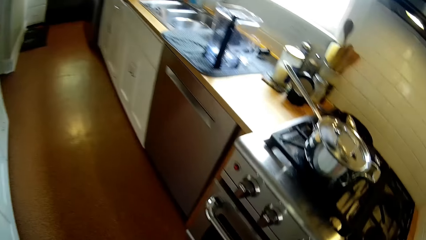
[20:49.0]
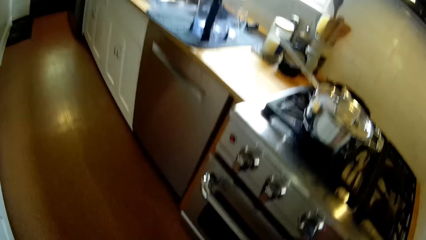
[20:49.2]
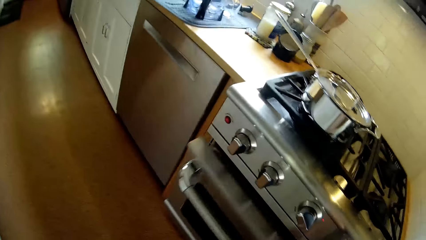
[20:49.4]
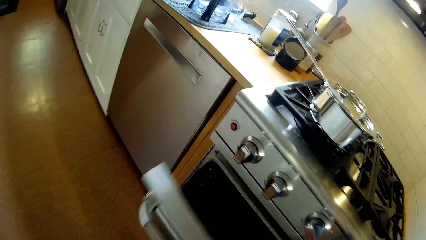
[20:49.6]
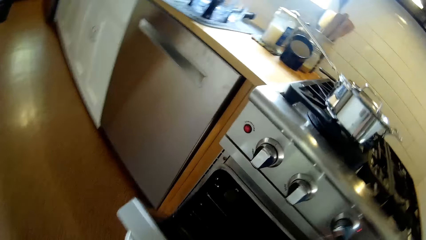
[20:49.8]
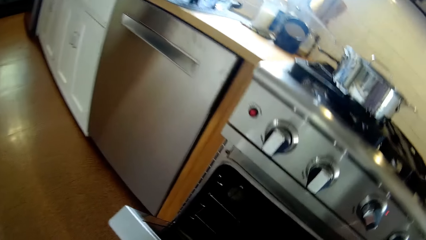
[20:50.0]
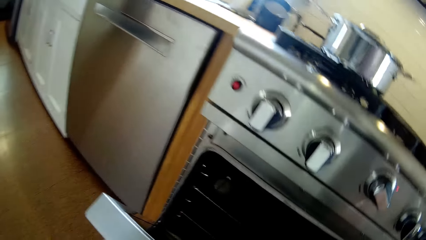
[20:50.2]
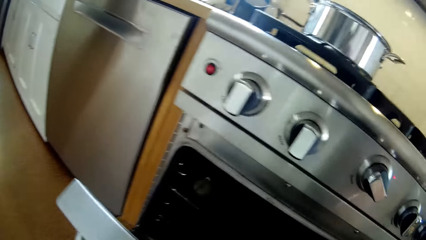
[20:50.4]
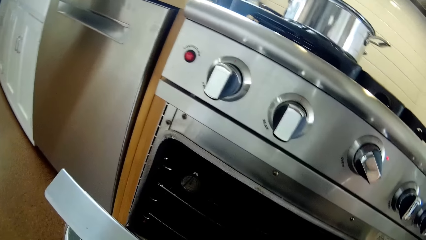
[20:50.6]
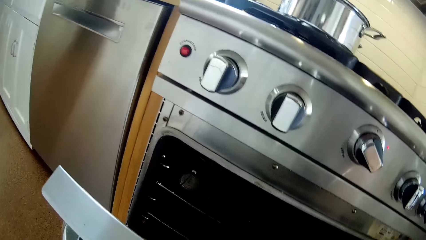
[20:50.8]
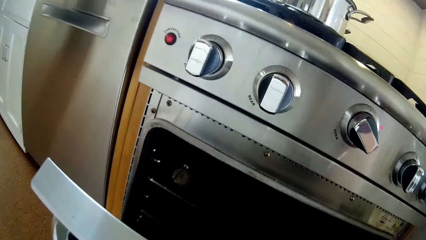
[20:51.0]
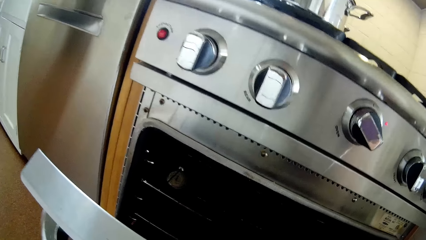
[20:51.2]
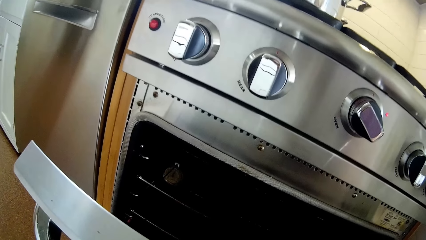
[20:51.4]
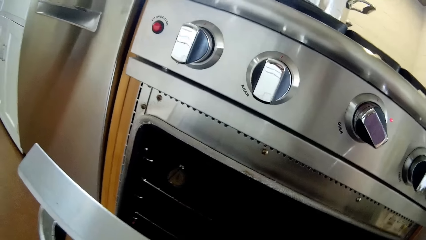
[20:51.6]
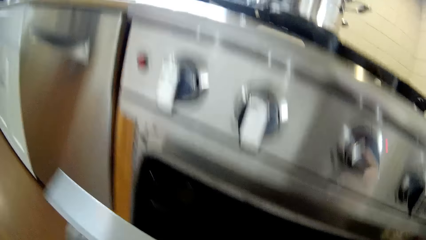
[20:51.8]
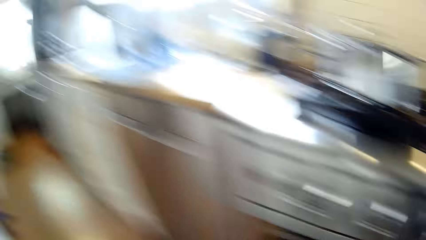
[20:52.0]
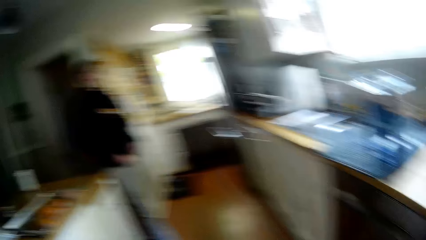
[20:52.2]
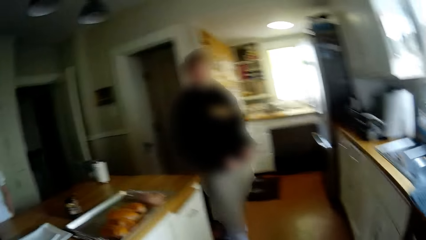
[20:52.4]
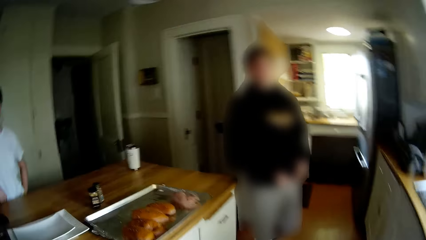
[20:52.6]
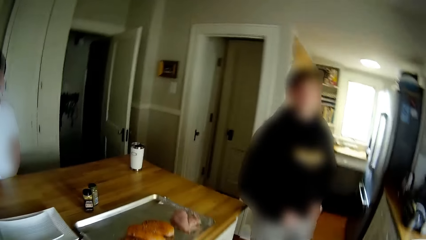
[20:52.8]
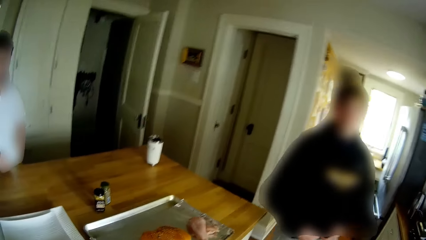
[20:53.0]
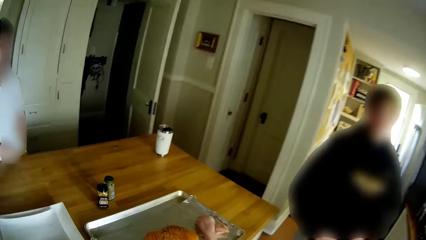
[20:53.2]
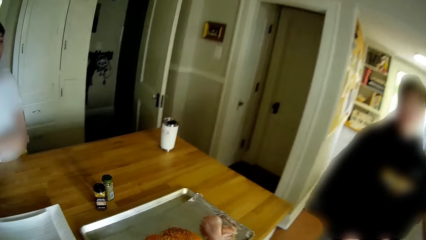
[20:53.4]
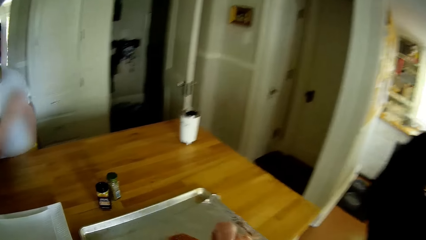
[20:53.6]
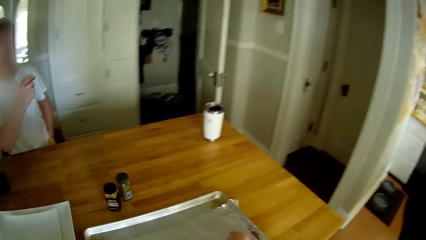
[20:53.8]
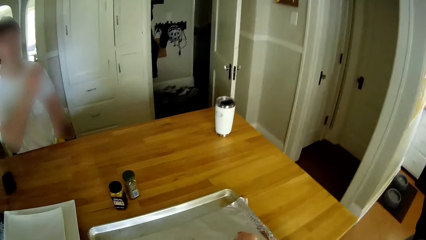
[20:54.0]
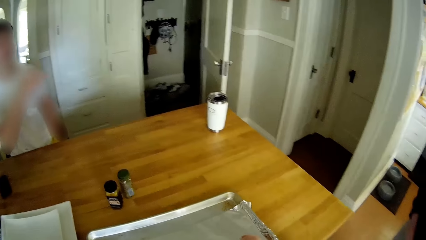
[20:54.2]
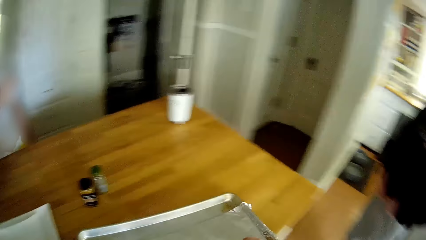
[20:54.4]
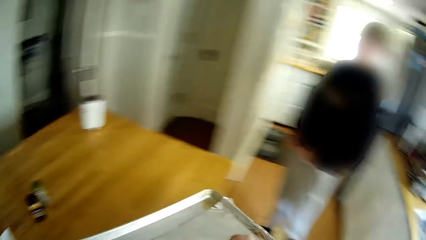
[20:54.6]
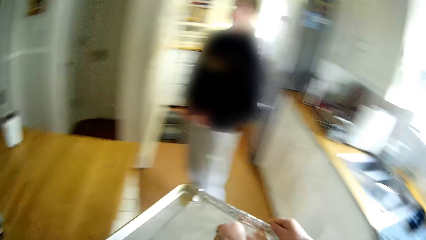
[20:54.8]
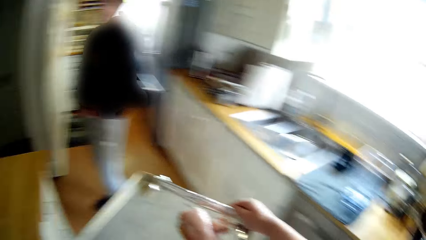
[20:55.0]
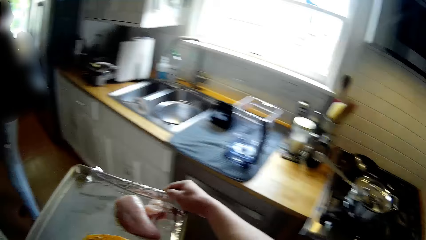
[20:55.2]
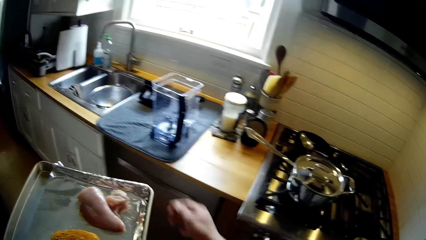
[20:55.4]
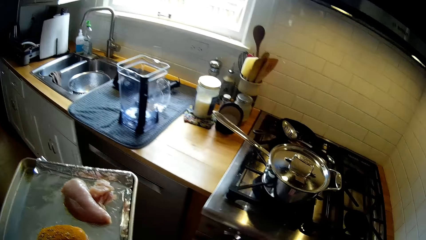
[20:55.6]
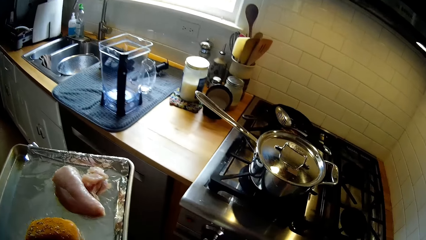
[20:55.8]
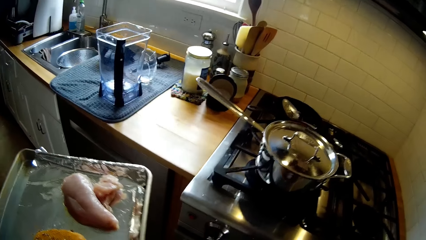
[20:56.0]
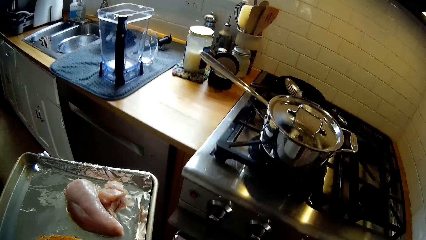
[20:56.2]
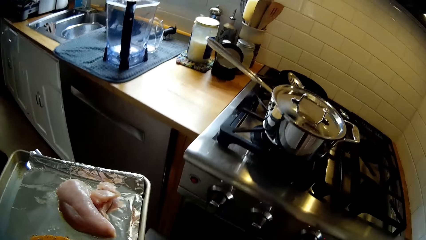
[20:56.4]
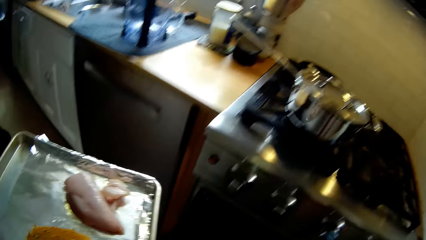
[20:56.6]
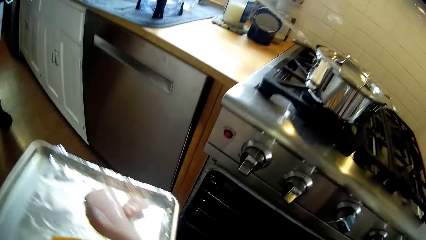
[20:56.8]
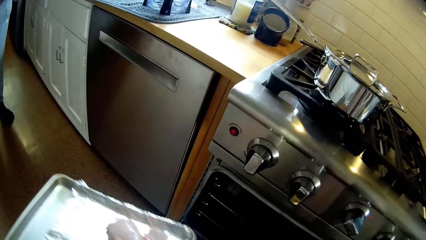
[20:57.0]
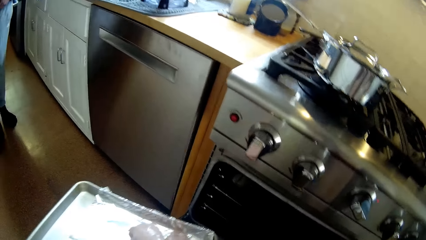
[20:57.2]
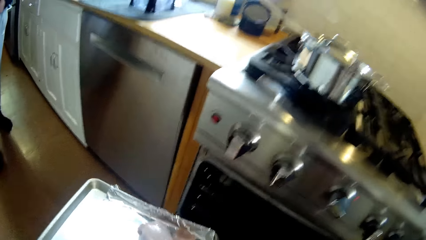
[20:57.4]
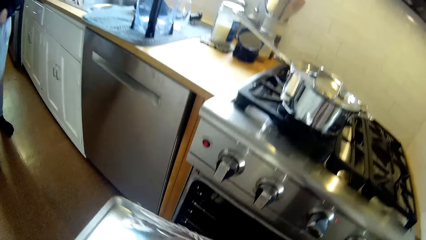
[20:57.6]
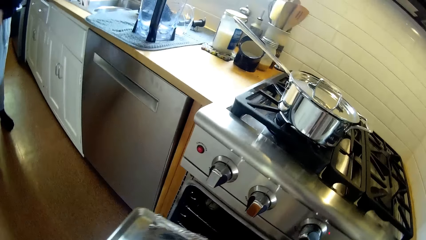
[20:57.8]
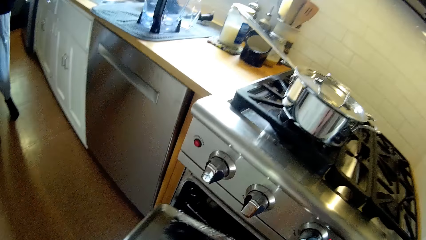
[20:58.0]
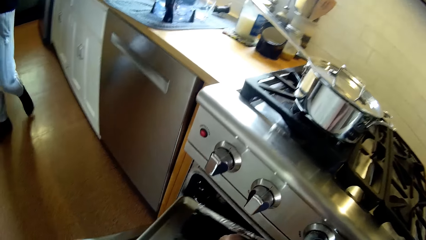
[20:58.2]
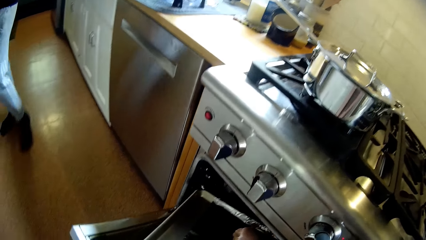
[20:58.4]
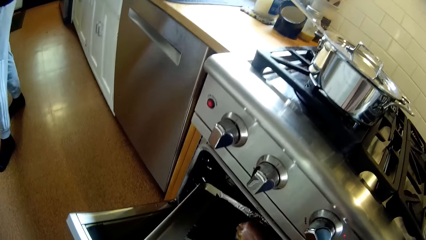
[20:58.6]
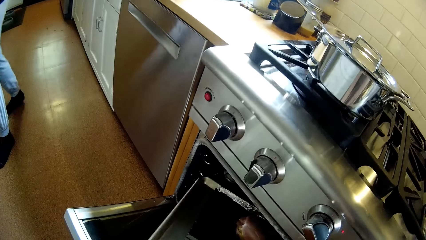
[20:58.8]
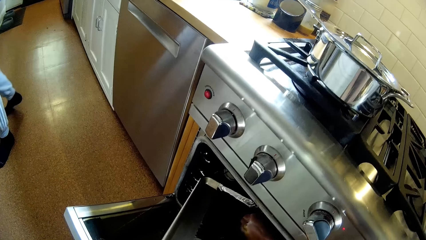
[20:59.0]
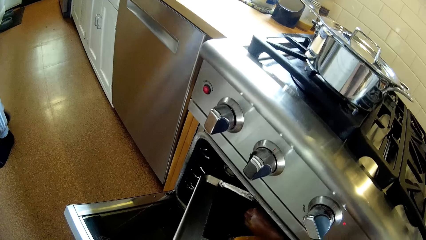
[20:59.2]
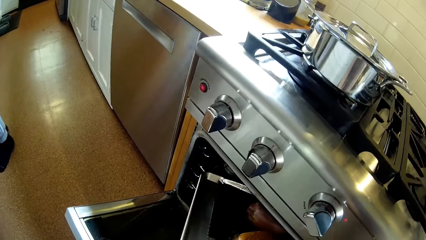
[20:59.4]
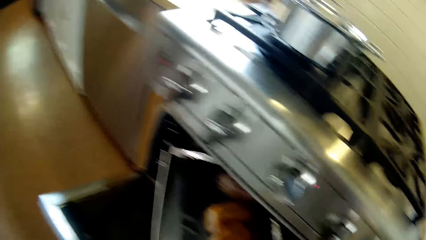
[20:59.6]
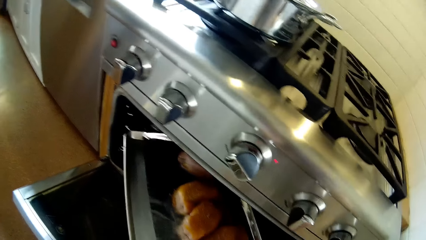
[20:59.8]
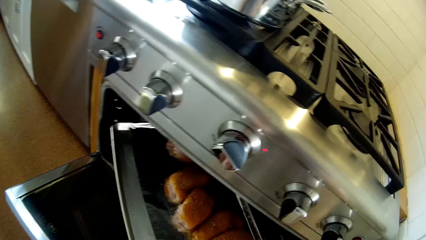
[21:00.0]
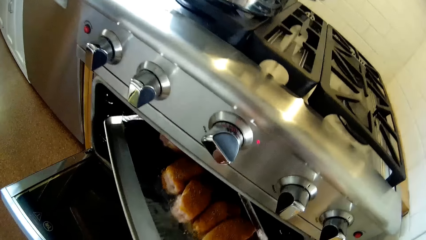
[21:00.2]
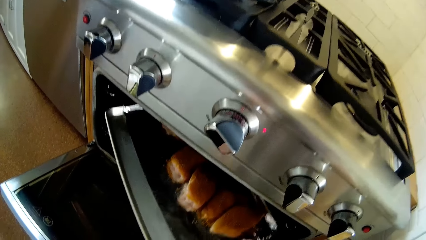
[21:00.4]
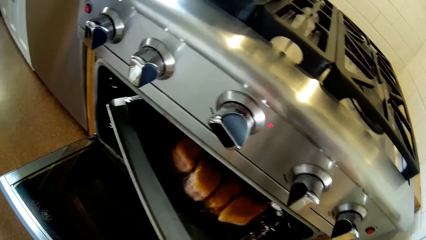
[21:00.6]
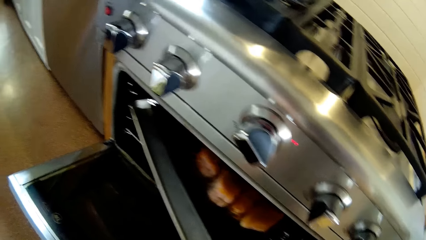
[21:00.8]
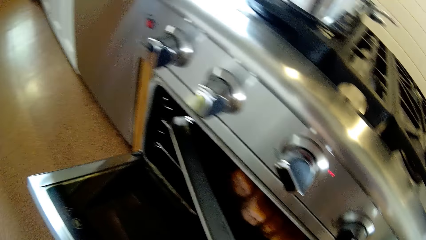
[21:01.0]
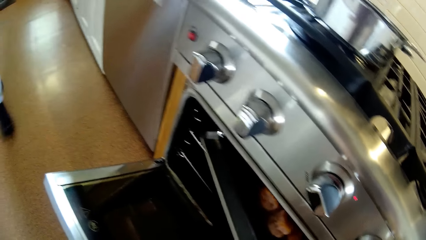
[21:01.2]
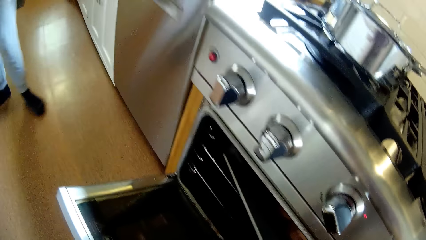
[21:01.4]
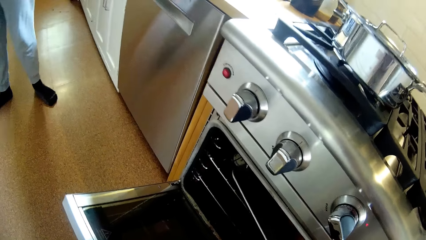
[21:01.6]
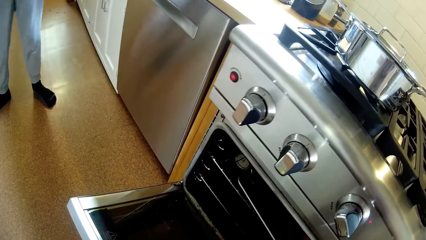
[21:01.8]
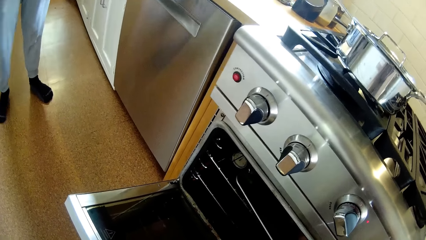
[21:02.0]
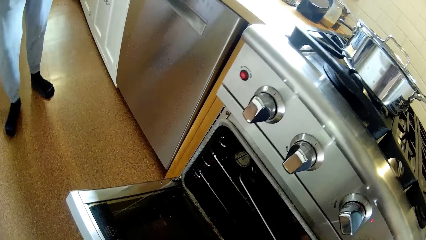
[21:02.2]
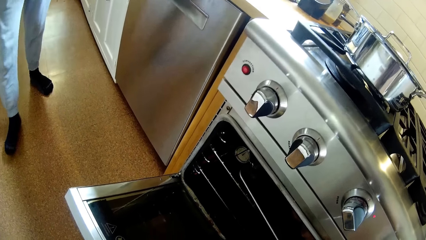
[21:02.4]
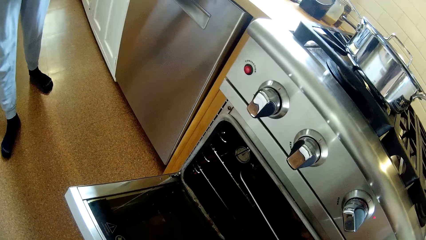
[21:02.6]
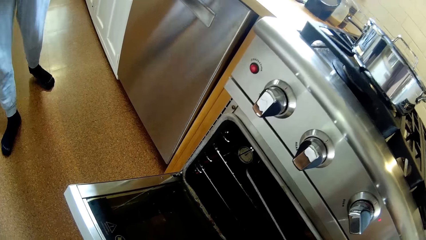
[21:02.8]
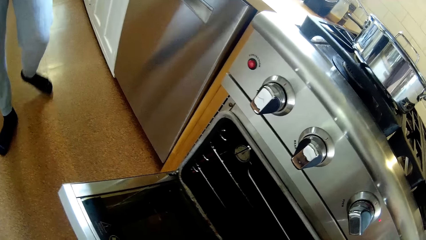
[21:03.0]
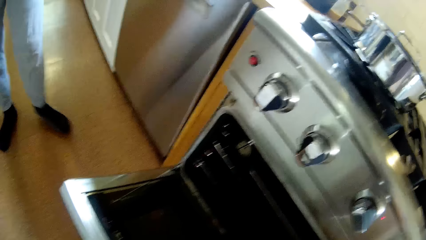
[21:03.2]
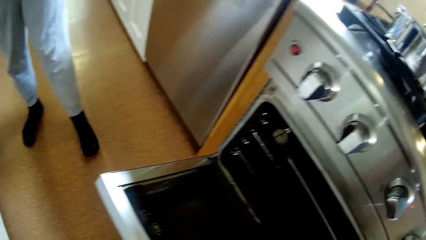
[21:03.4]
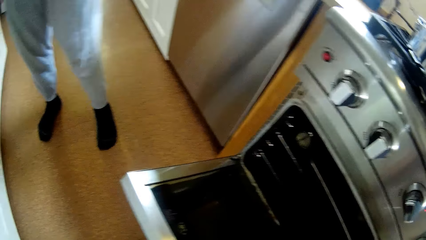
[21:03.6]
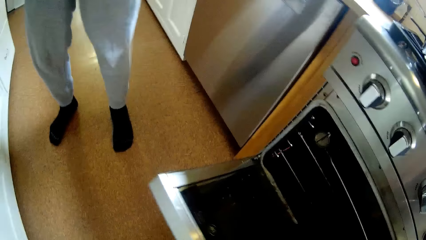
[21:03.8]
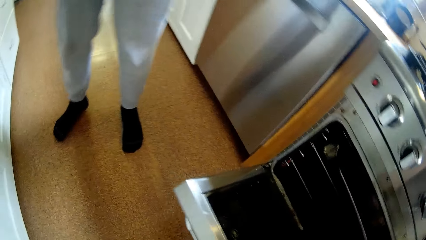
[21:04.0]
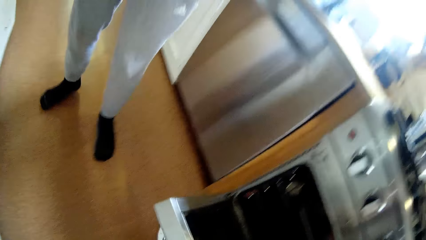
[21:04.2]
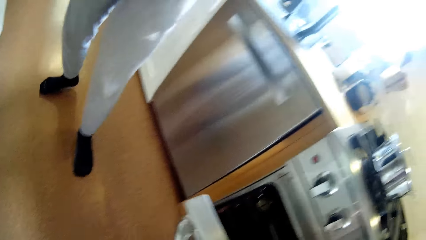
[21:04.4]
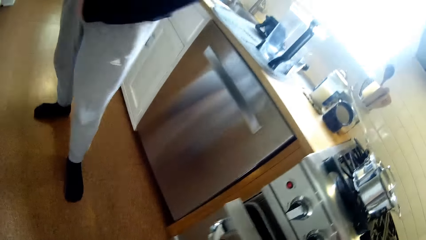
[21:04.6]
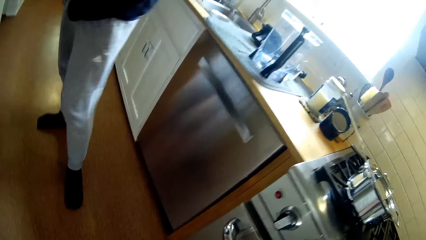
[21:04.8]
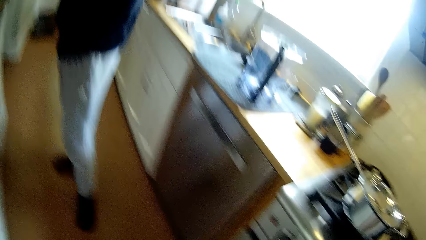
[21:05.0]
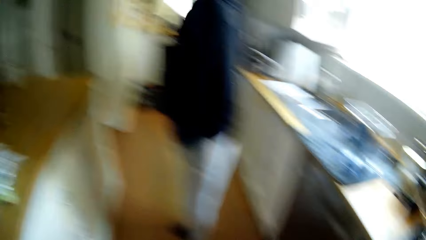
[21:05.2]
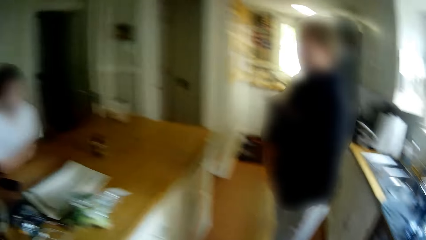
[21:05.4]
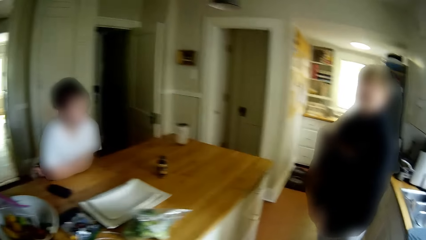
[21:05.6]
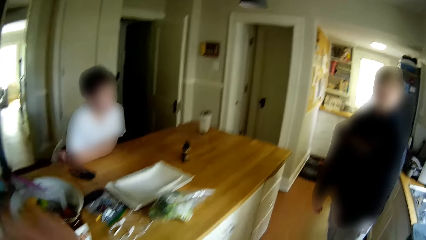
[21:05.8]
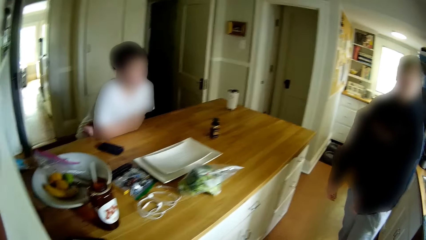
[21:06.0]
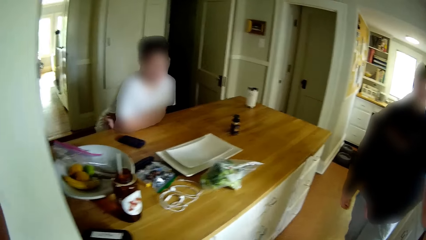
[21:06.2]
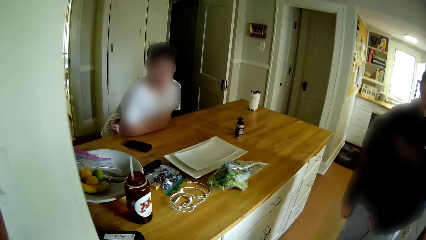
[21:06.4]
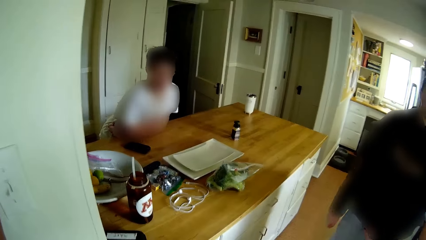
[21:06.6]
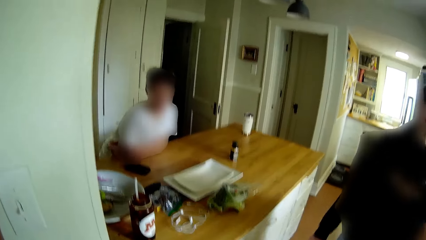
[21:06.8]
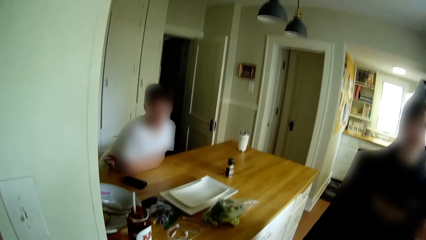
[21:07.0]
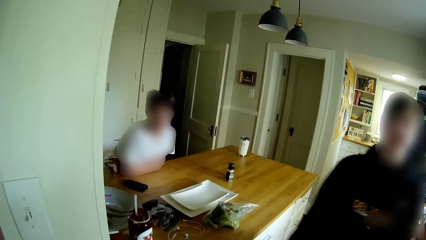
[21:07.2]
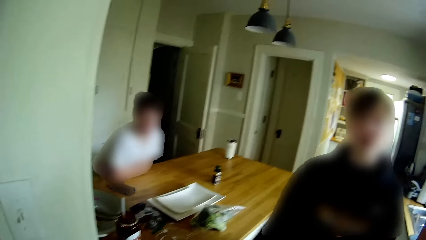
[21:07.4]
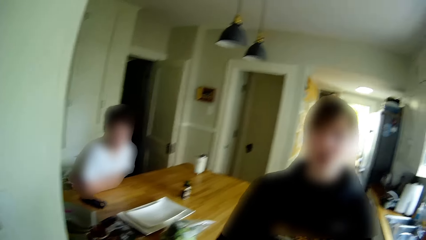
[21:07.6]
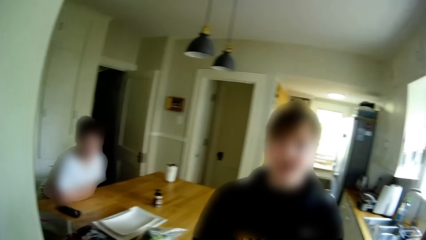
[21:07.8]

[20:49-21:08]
The camera wearer opens the oven compartment of the gas cooker with his right hand. He converses with a teen and another teen. He walks to the counter. He converses with the teen and the other teen. He converses with the teen and the other teen again. He picks up a tray on the countertop with both hands. He carries the tray. He opens the oven compartment of the gas cooker with his right hand. He holds the tray. He puts the tray into the oven with his left hand. He shuts the oven compartment with his right hand. He converses with the teen and the other teen.
